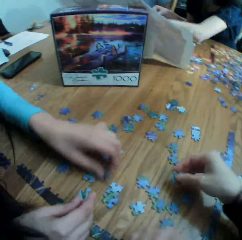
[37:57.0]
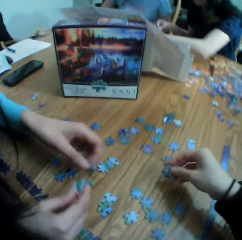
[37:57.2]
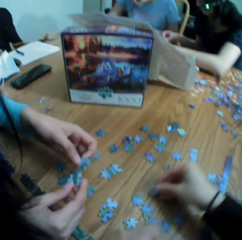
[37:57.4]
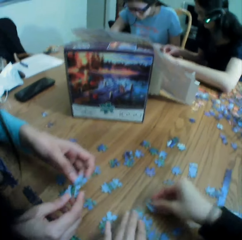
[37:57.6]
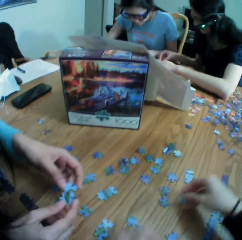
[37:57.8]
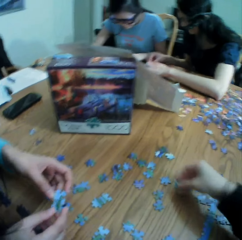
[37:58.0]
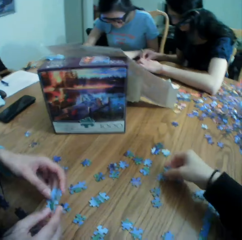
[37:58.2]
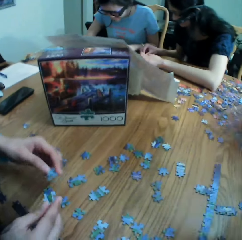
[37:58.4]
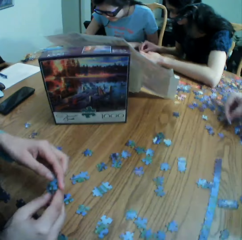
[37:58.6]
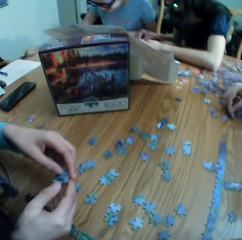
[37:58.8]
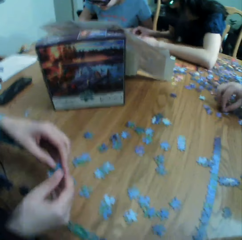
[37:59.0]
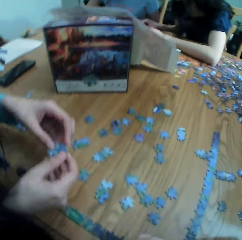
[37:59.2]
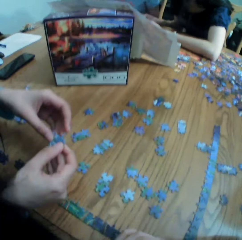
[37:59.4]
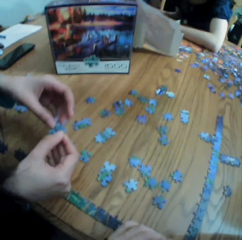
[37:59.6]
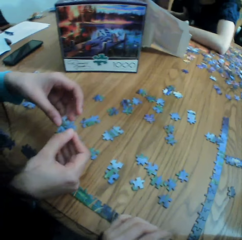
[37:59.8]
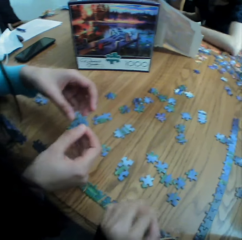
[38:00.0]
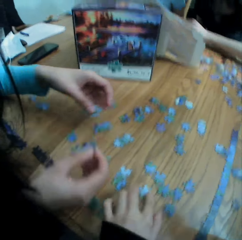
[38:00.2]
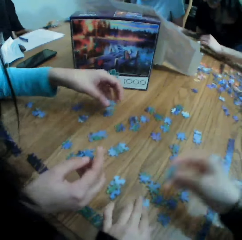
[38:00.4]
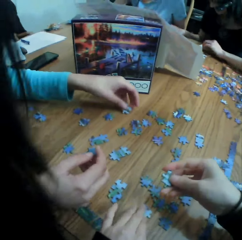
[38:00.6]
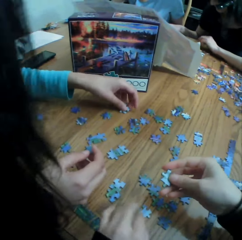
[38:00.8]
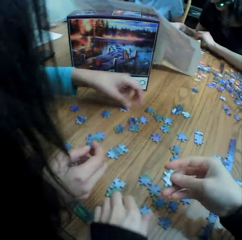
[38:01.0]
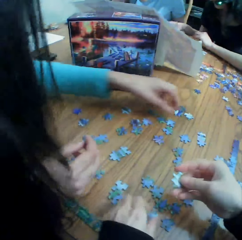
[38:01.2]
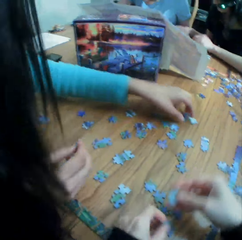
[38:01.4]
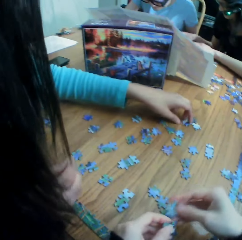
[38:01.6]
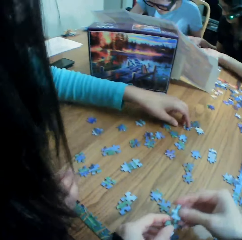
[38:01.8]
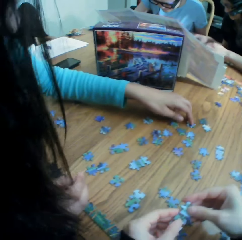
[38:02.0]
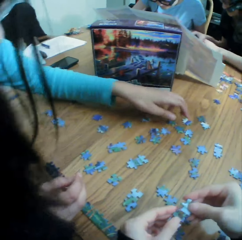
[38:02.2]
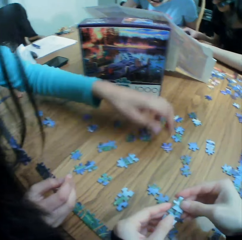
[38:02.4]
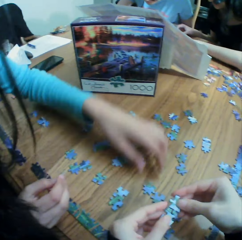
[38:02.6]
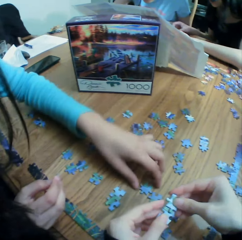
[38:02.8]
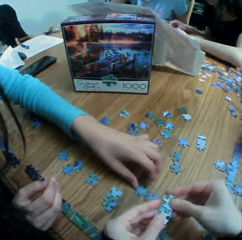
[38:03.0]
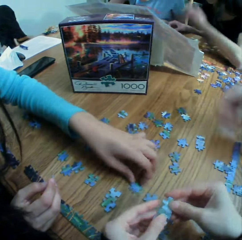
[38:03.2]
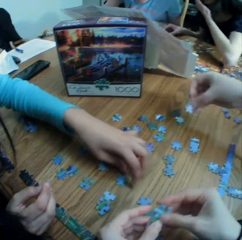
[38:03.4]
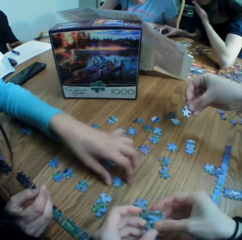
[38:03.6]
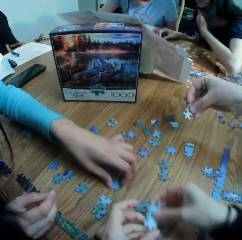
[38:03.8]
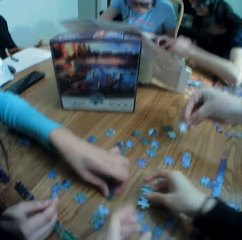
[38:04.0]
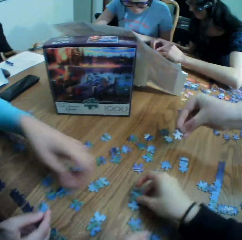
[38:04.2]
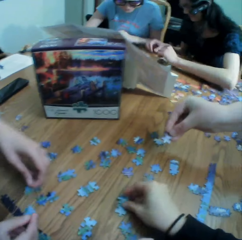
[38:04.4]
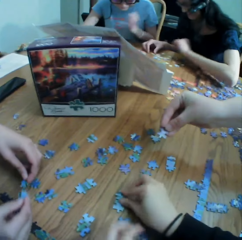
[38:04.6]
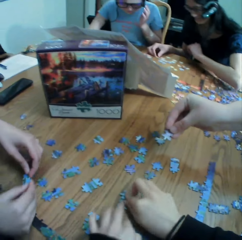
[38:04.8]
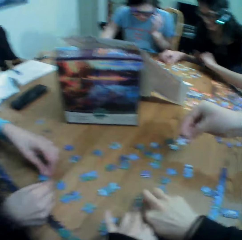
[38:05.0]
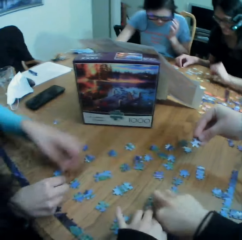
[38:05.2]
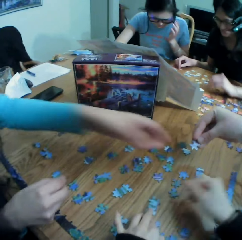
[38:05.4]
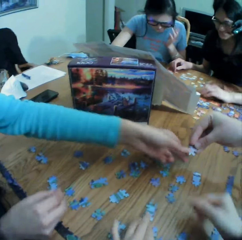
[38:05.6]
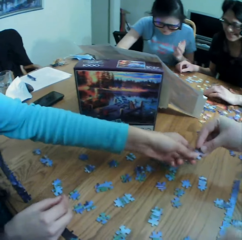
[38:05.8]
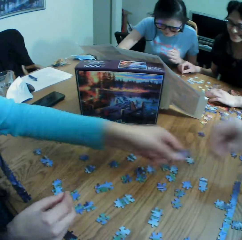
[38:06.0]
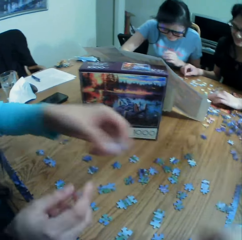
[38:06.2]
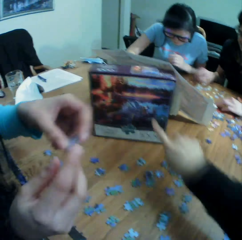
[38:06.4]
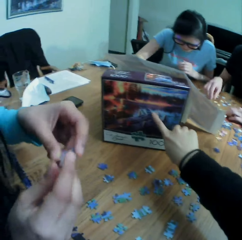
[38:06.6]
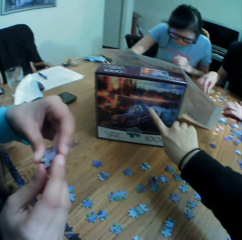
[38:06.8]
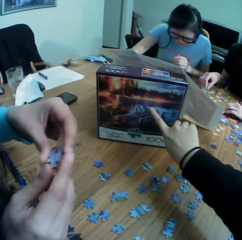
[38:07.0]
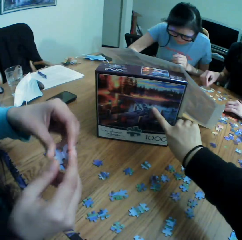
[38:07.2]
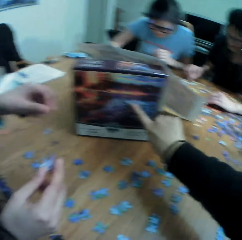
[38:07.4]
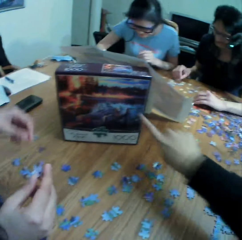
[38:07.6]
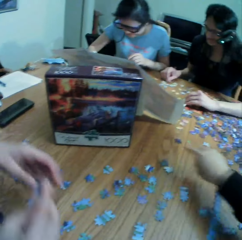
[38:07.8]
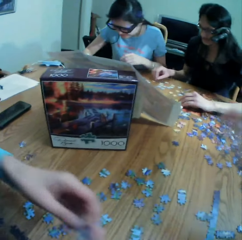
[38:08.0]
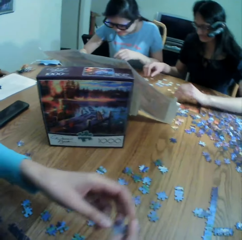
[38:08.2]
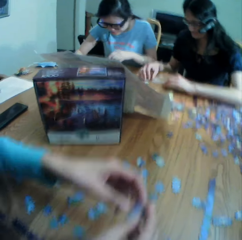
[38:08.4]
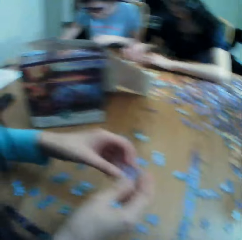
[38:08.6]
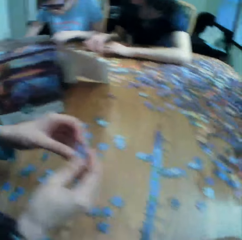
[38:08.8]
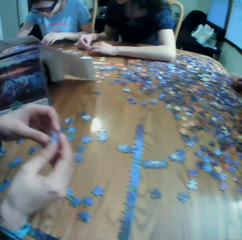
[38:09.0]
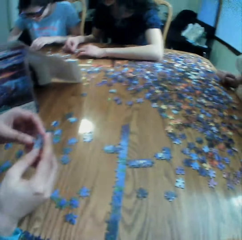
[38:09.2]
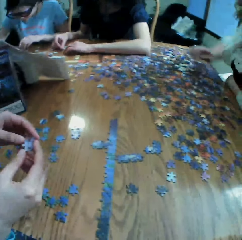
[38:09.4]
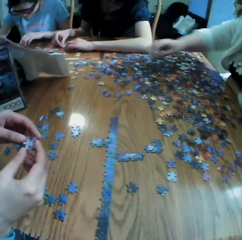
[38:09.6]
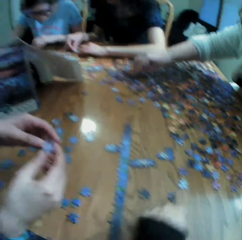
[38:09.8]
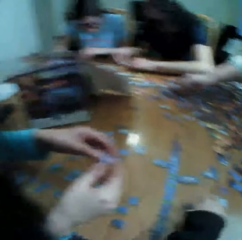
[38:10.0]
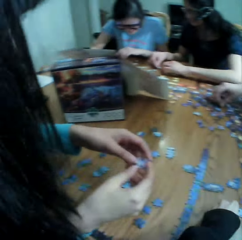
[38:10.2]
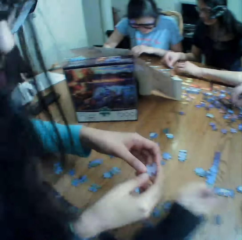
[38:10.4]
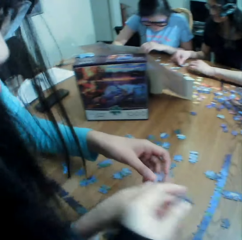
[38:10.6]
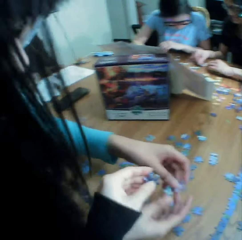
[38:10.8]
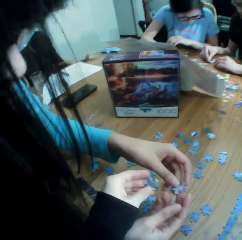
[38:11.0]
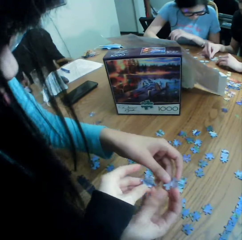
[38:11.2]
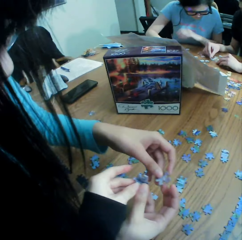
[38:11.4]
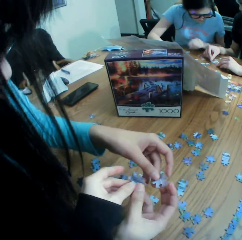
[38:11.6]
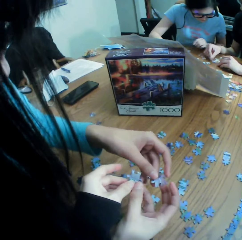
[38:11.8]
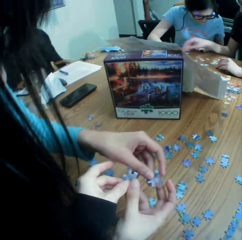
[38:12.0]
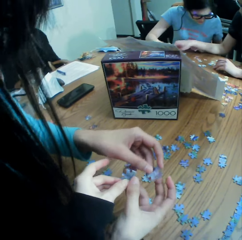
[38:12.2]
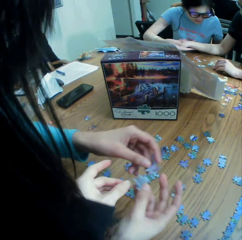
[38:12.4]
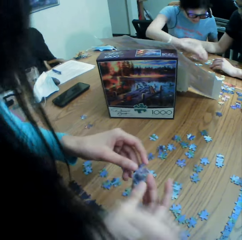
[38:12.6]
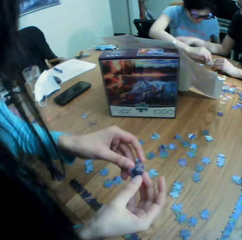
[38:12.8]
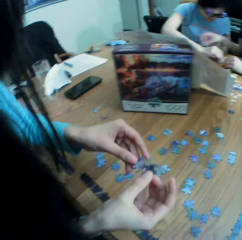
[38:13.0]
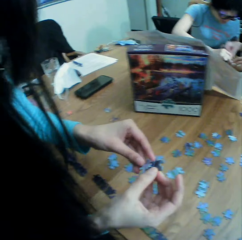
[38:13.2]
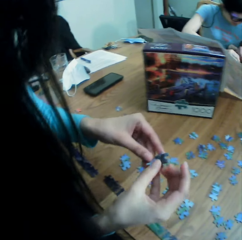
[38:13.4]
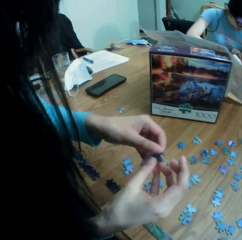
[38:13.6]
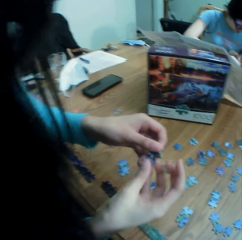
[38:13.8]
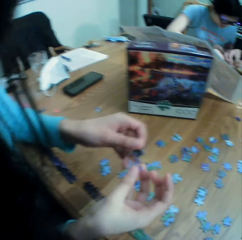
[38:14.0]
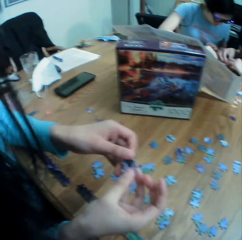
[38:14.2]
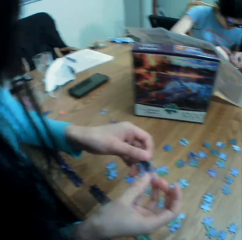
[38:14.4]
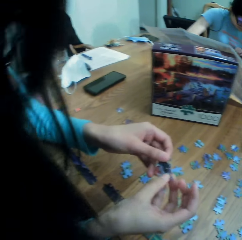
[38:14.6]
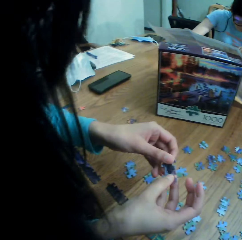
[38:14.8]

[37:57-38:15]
The camera wearer looks at the puzzles. They talk to the colleagues. They look at the table. They place the left hand on the table. They look at the puzzle. They join the puzzles. They put the puzzles on the table. They join the puzzles together. They put the puzzle on the table. A lady gives another lady the jigsaw clipart. The camera wearer talks to the other lady. They point at the box. They touch the jigsaw puzzle box. They touch the camera. The other lady shows the camera wearer the jigsaw clipart. The camera wearer looks at the table. They pick up a puzzle. They show the other lady the jigsaw clipart. They look at the puzzle in the other lady's hands.

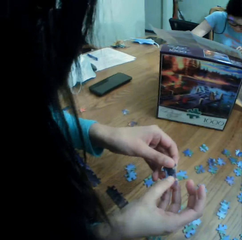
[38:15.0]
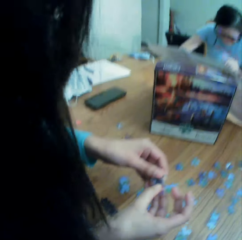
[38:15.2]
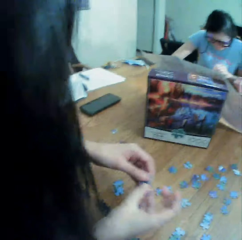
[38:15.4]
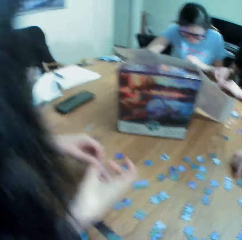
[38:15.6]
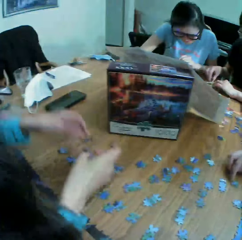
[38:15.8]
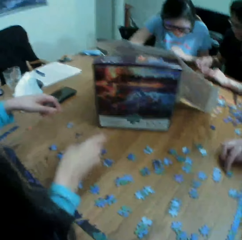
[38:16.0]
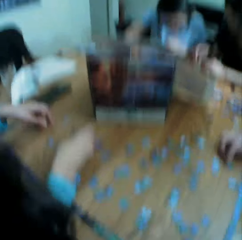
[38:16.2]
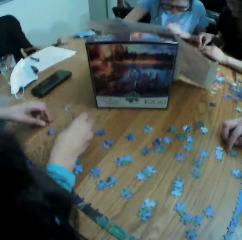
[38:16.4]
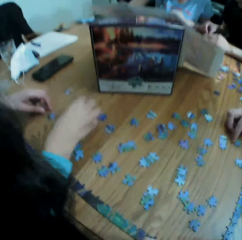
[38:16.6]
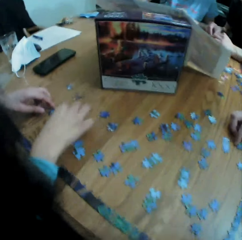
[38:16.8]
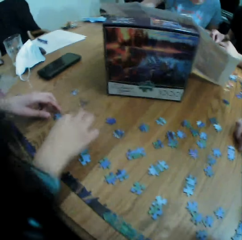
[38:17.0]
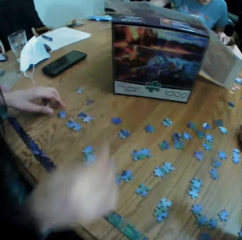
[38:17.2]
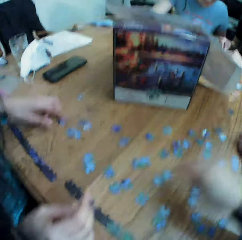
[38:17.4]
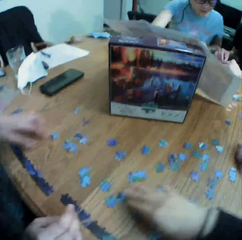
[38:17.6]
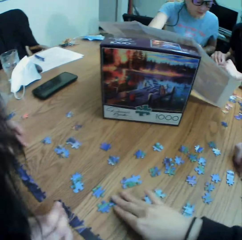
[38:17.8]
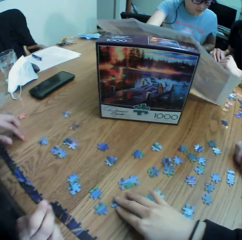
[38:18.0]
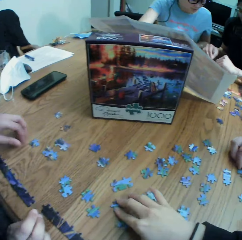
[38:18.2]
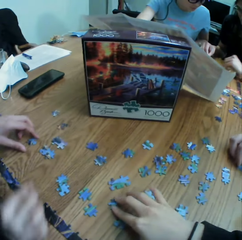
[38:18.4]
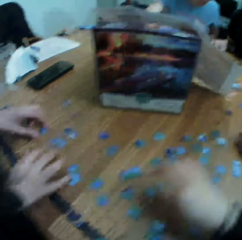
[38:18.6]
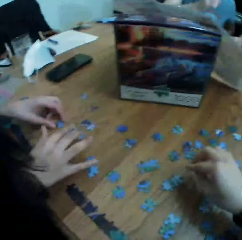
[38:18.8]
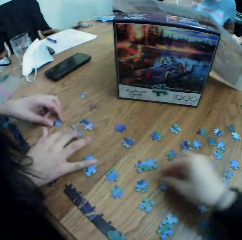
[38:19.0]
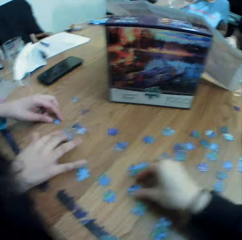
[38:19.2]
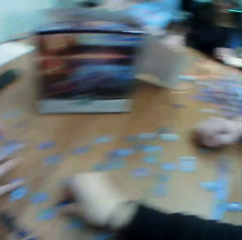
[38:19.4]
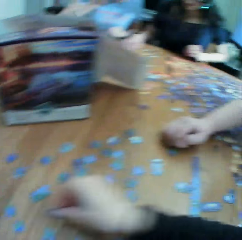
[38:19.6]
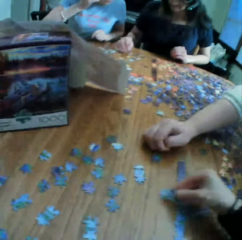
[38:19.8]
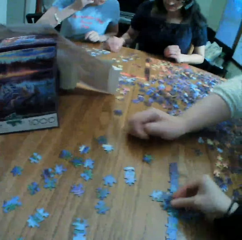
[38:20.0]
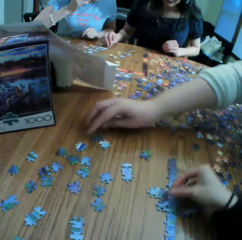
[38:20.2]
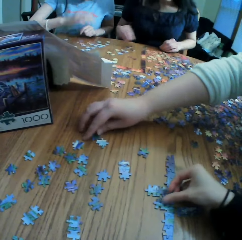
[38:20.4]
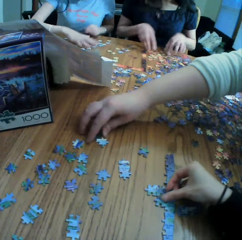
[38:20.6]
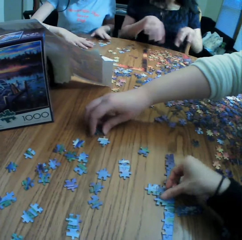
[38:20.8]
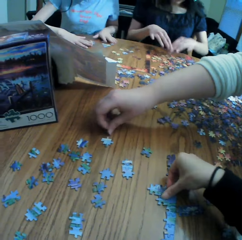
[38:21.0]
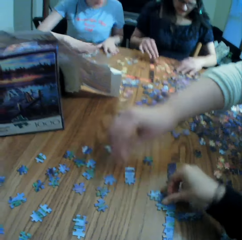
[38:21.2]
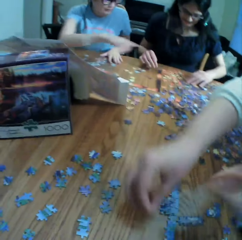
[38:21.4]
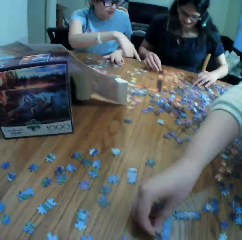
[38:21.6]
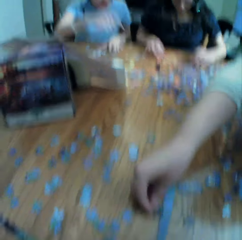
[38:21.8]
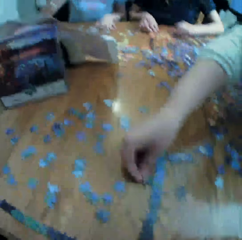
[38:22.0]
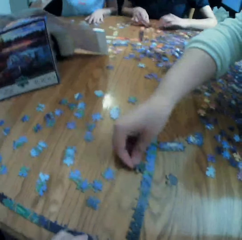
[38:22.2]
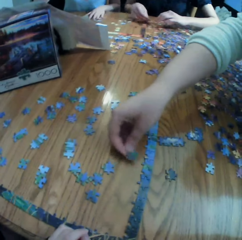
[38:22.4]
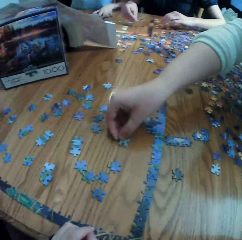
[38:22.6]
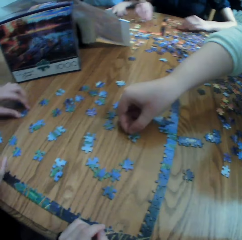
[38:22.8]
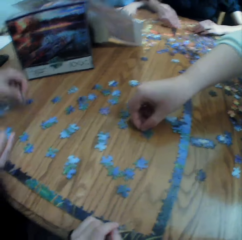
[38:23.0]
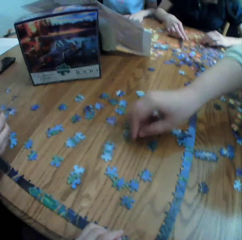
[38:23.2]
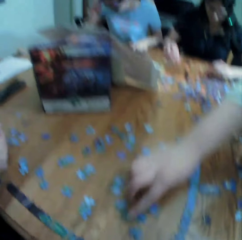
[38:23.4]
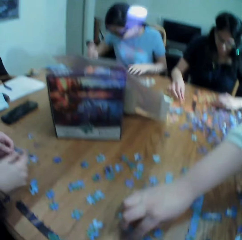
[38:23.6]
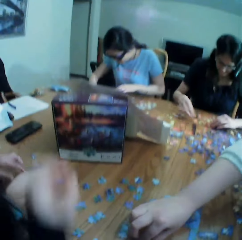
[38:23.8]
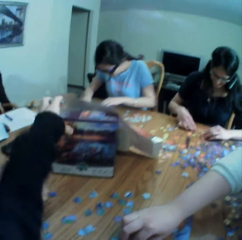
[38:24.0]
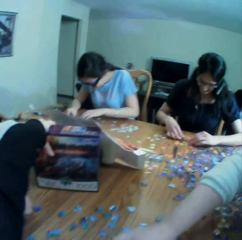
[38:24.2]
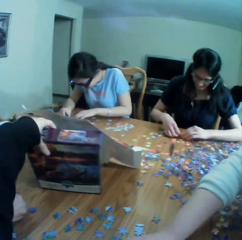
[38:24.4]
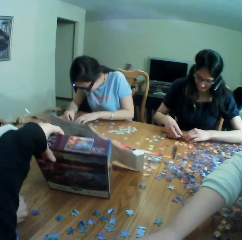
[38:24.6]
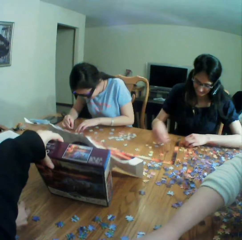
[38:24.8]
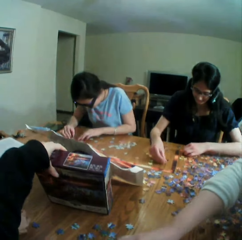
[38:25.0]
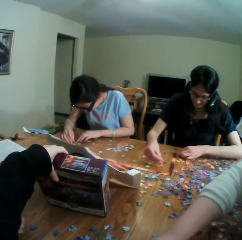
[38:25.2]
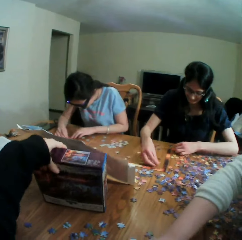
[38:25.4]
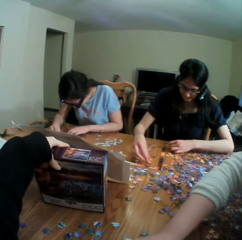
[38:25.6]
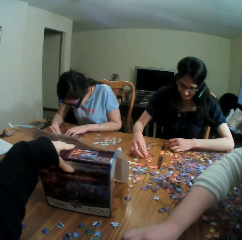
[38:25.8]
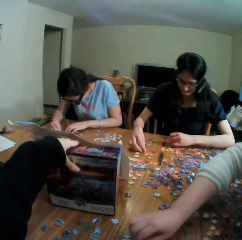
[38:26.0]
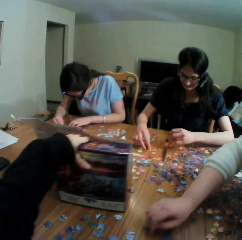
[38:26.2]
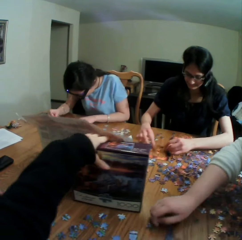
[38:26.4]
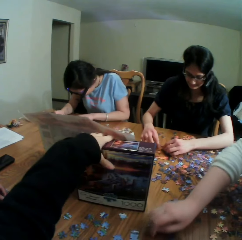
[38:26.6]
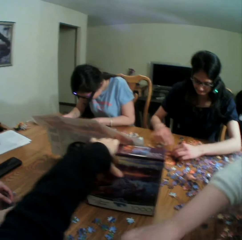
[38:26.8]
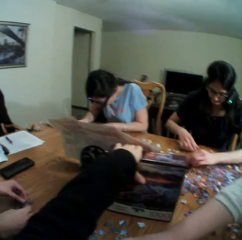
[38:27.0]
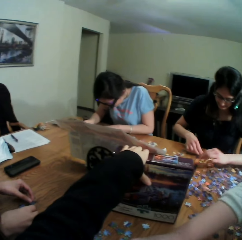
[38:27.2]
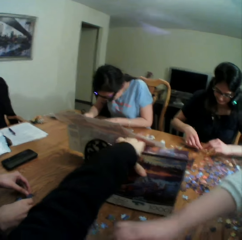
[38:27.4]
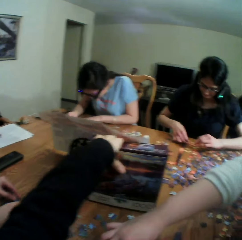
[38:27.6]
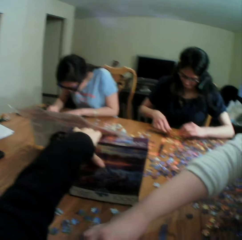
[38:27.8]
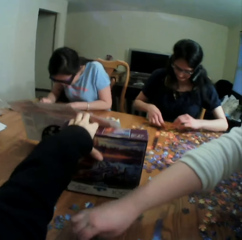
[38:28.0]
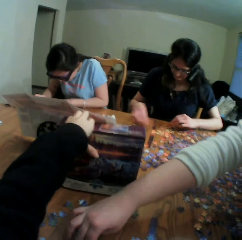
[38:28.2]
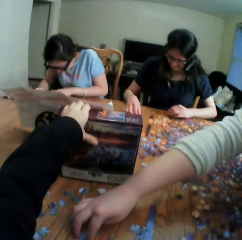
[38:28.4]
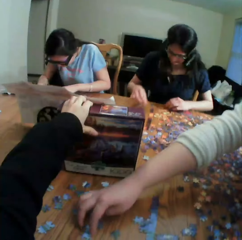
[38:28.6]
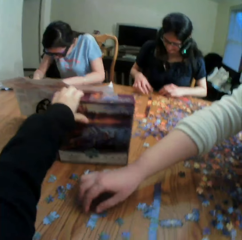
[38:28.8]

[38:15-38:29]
A woman converses with the camera wearer. The camera wearer moves the puzzles. They touch the jigsaw clipart. They talk to the colleagues. They put the puzzle on the table. They play the jigsaw puzzle. Another woman puts the puzzle on the table. A lady plays the jigsaw puzzle. The camera wearer looks at the table. They move the box on the table. They touch the jigsaw puzzle box.
